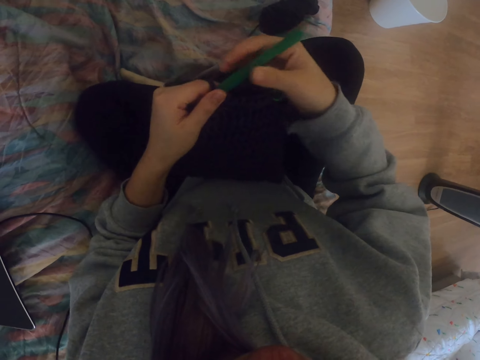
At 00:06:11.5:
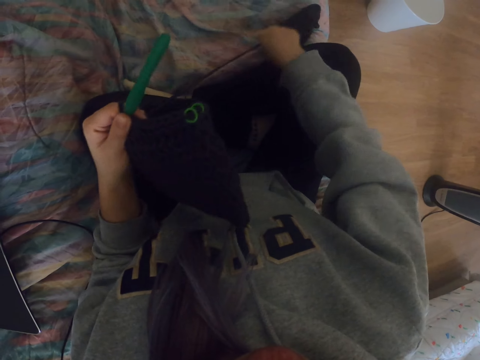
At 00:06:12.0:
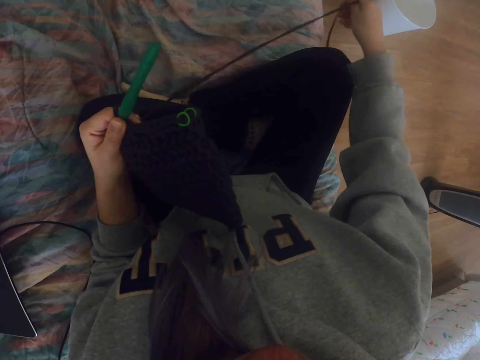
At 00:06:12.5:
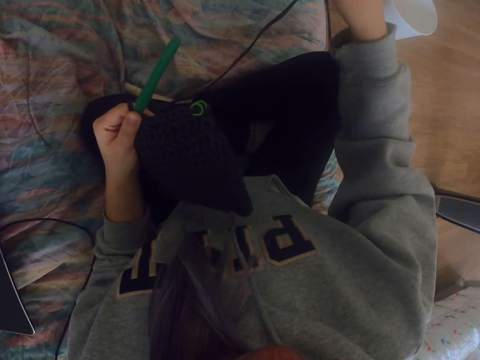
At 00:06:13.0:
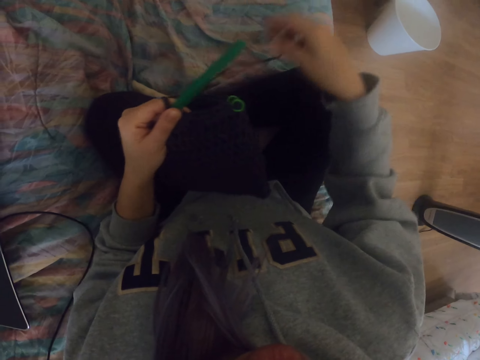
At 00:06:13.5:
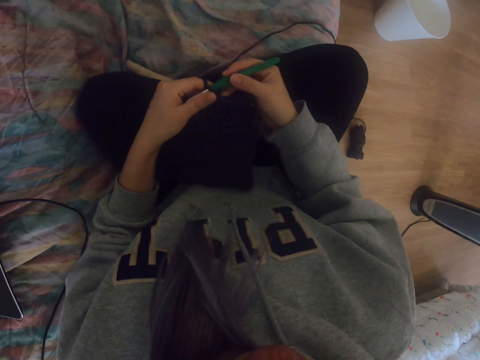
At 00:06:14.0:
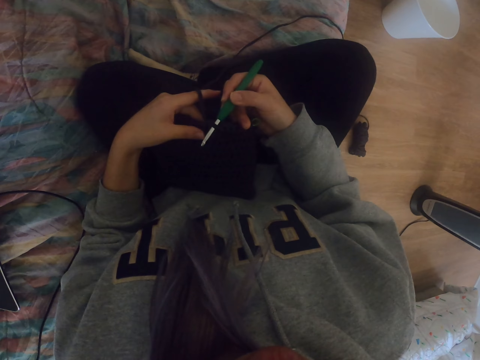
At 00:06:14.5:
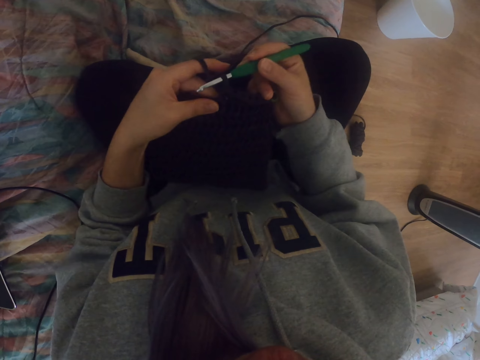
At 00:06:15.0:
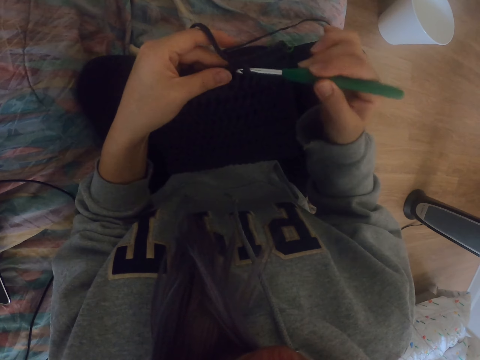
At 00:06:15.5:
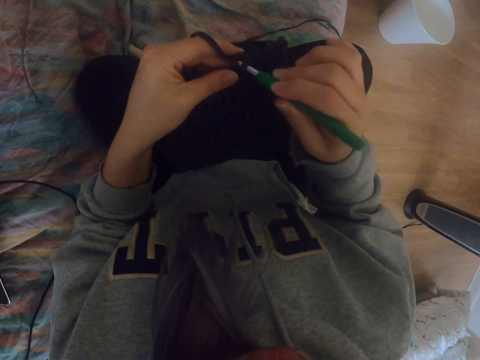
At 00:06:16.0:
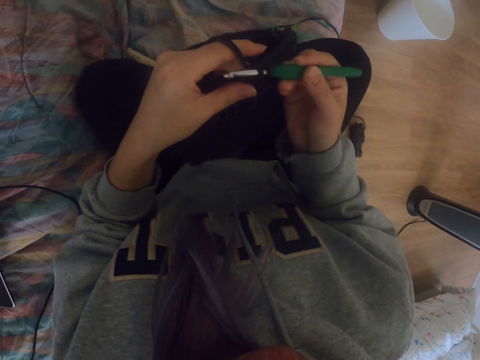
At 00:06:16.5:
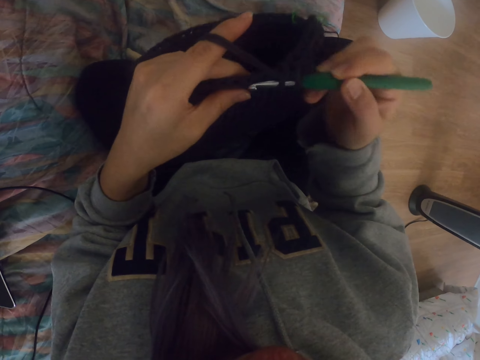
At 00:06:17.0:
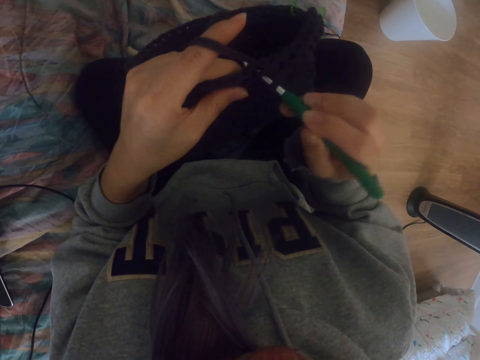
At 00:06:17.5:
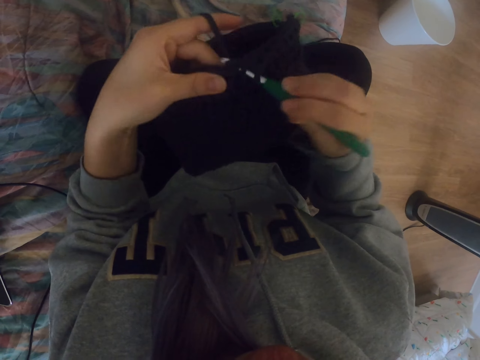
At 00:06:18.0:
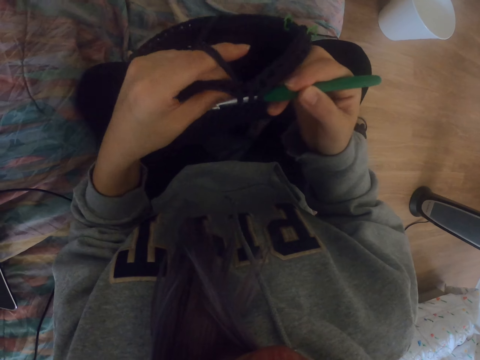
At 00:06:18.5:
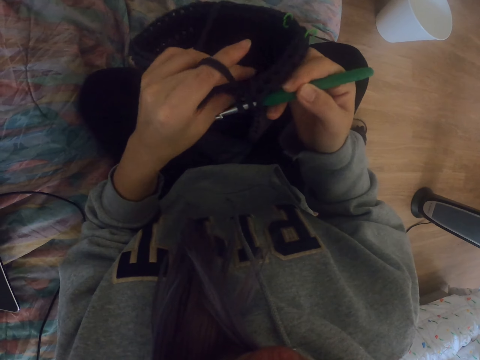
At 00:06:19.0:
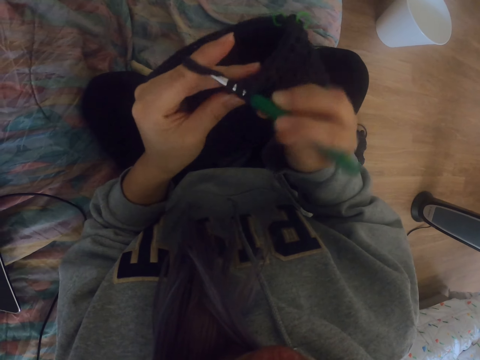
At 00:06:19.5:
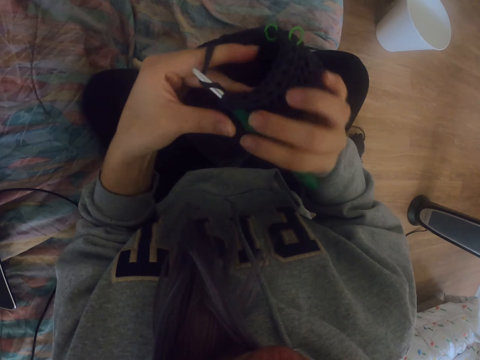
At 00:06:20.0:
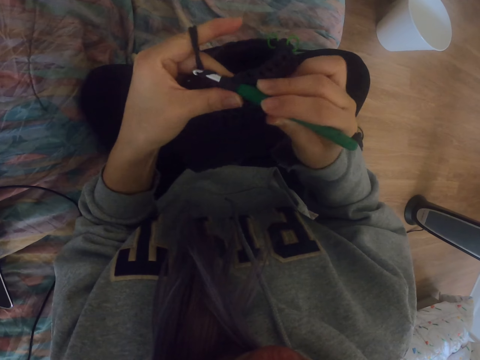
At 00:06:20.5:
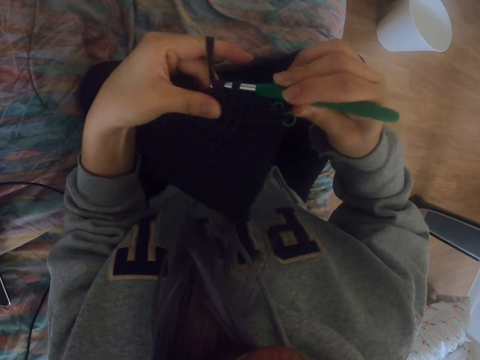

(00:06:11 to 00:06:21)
The camera wearer adjusts the thread. They pull the thread. They crochet the fabric with a crochet hook.

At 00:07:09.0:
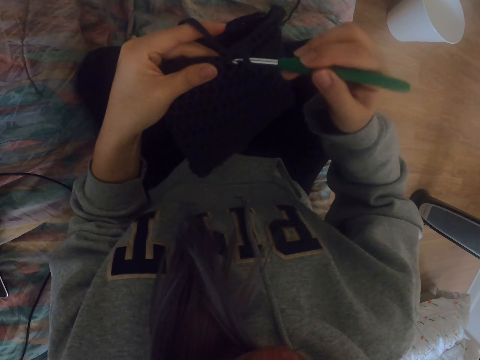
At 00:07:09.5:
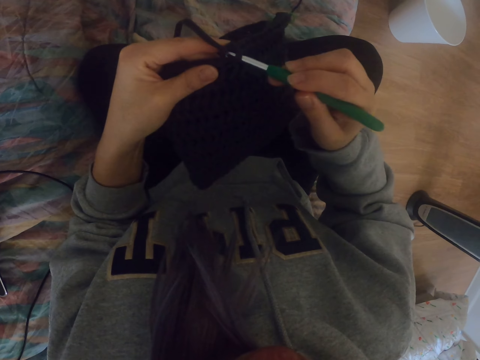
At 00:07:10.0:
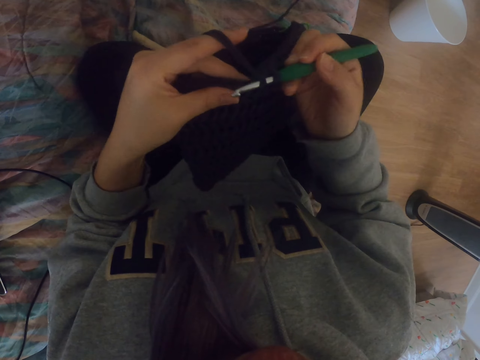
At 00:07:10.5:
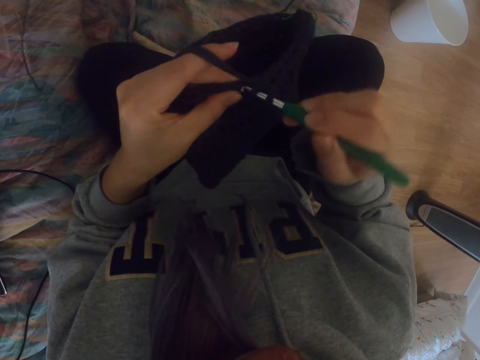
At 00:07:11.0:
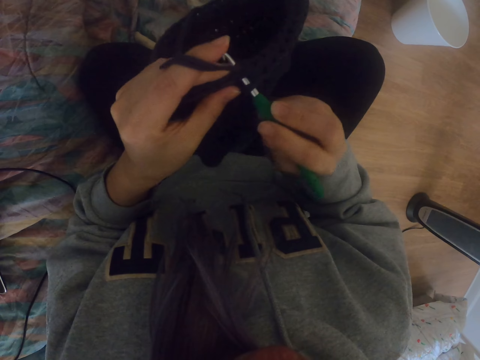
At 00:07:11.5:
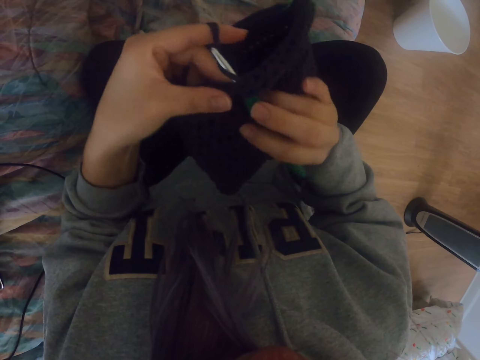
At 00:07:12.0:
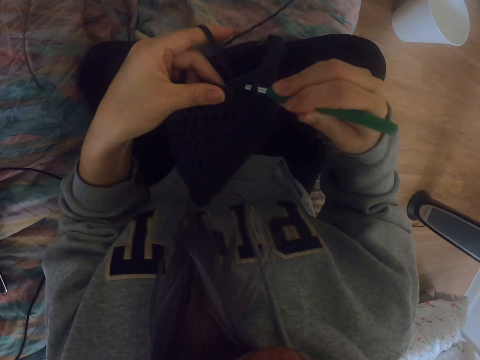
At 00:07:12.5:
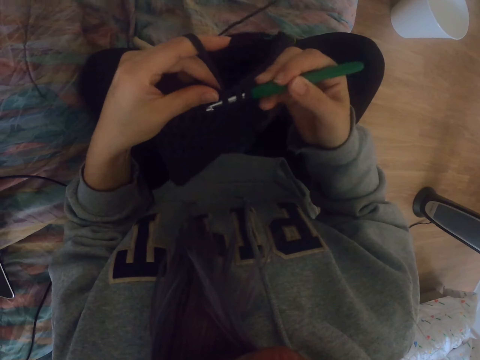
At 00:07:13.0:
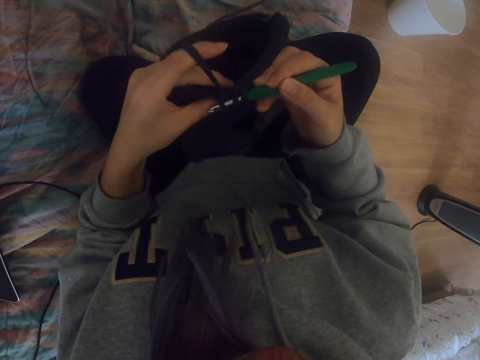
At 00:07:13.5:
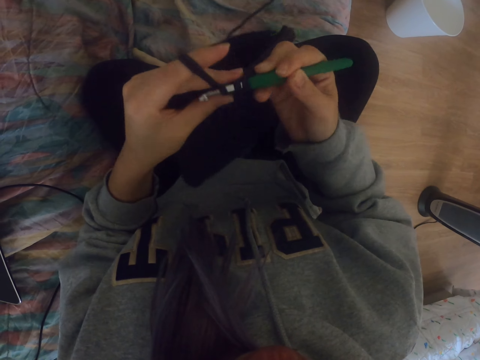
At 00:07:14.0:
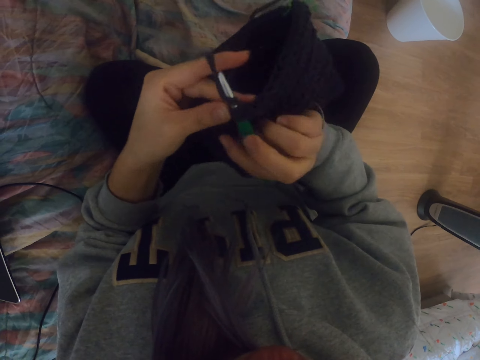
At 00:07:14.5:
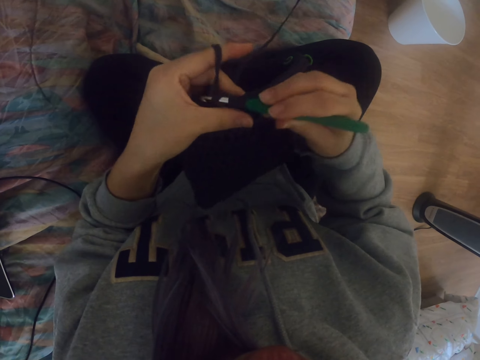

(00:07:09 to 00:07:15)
The camera wearer sews.

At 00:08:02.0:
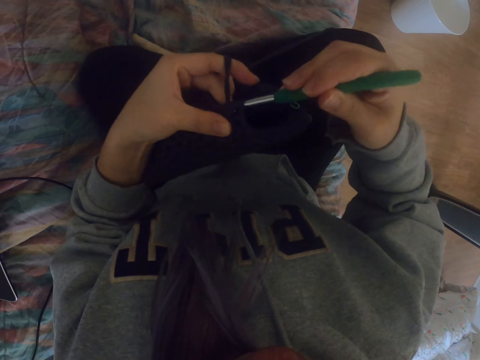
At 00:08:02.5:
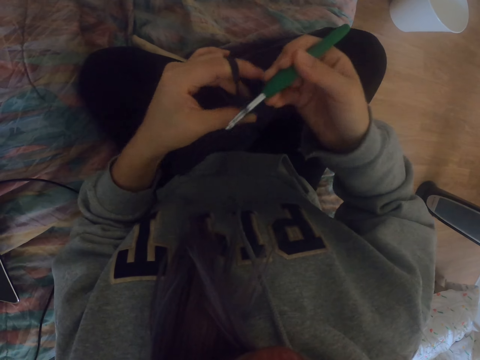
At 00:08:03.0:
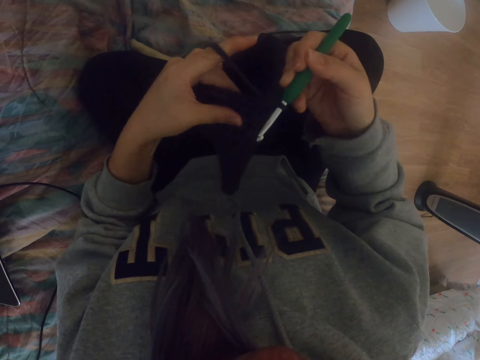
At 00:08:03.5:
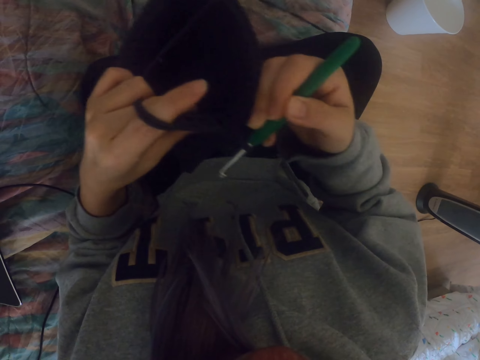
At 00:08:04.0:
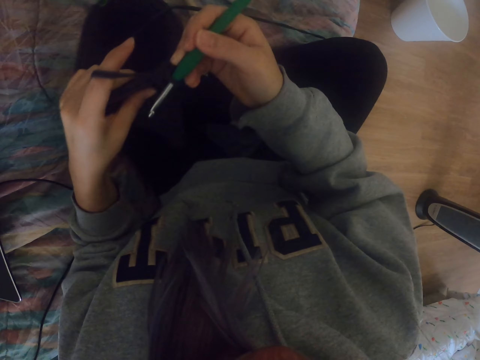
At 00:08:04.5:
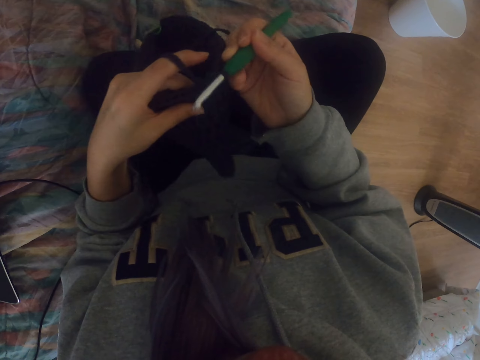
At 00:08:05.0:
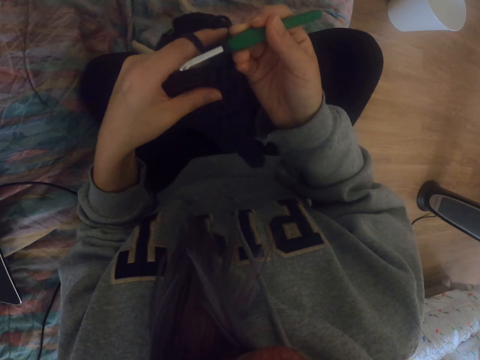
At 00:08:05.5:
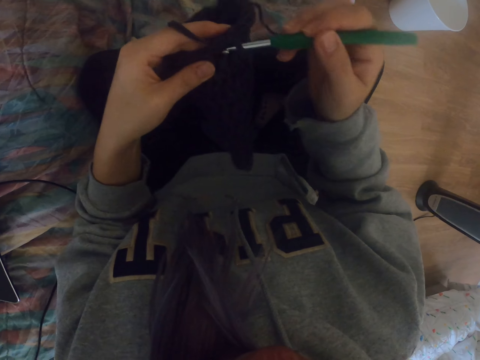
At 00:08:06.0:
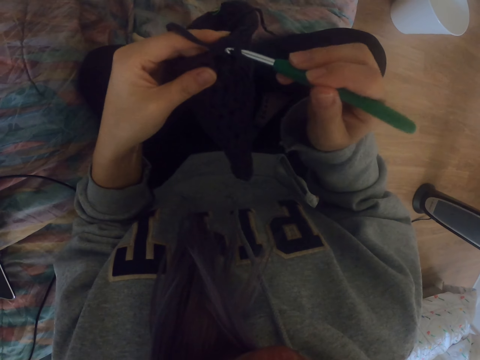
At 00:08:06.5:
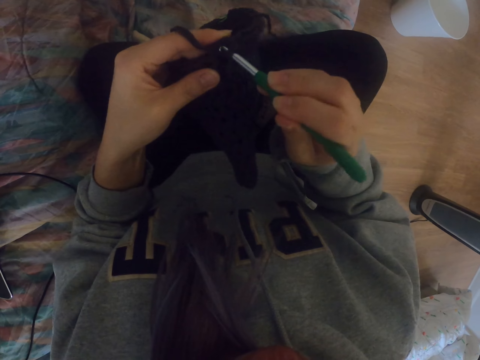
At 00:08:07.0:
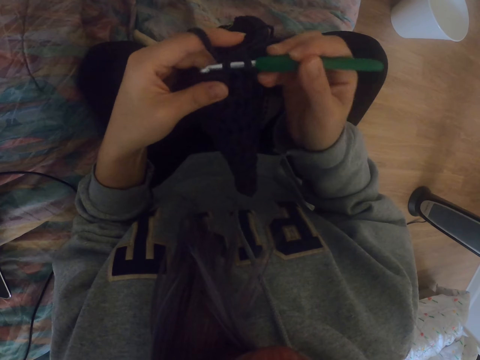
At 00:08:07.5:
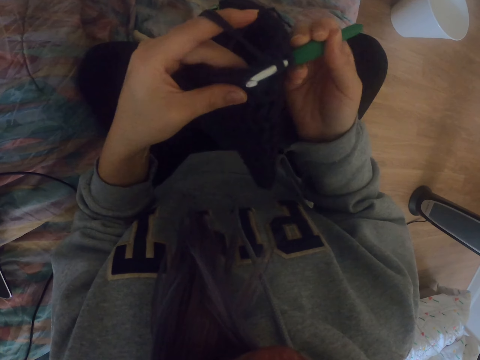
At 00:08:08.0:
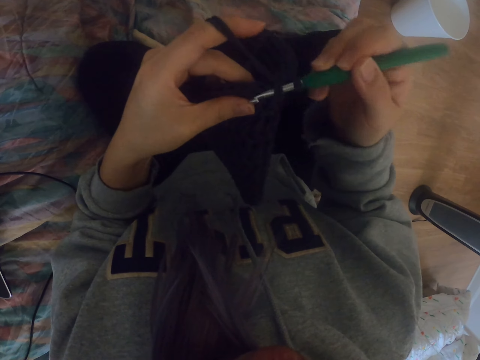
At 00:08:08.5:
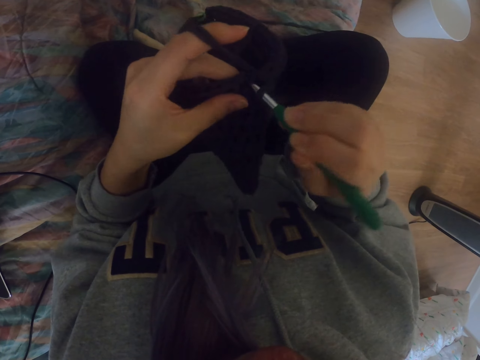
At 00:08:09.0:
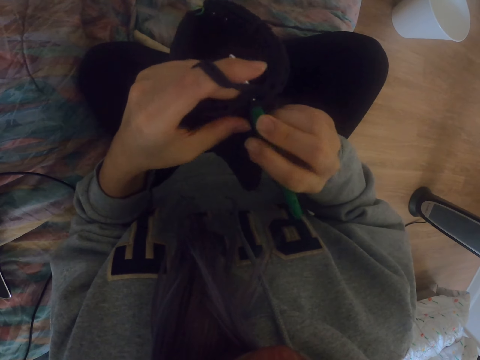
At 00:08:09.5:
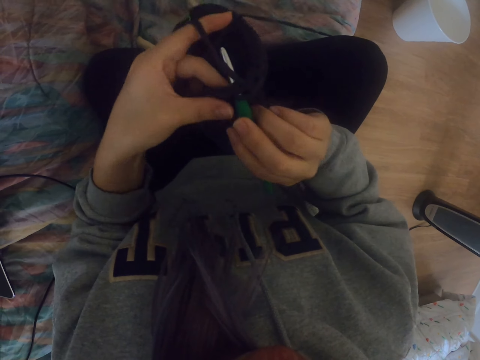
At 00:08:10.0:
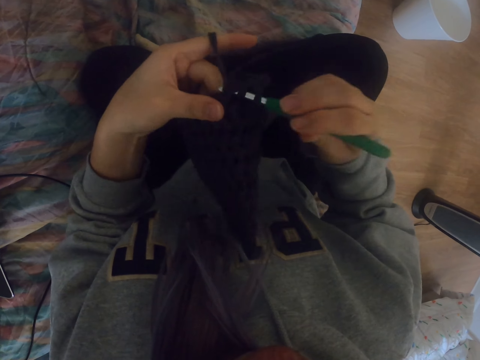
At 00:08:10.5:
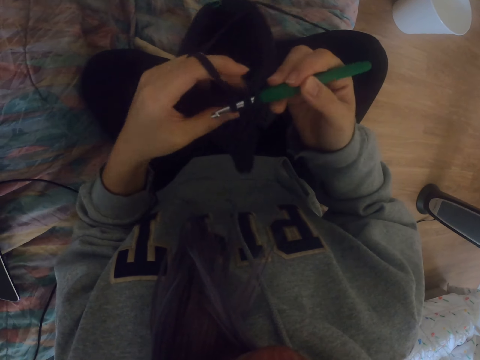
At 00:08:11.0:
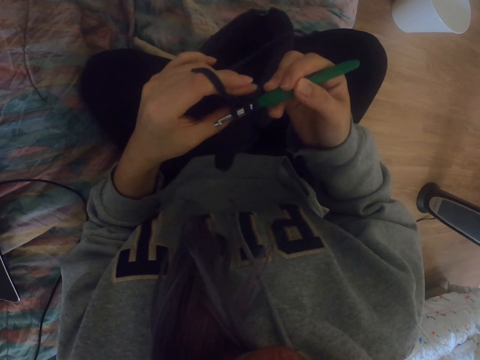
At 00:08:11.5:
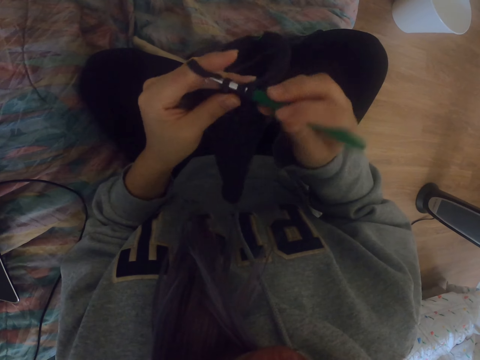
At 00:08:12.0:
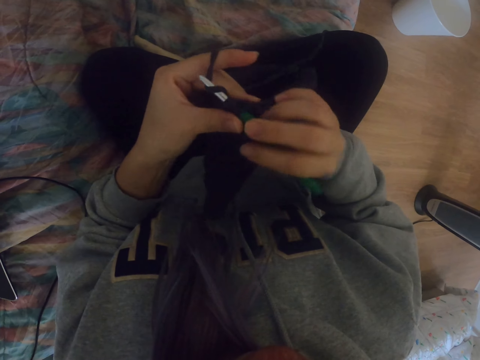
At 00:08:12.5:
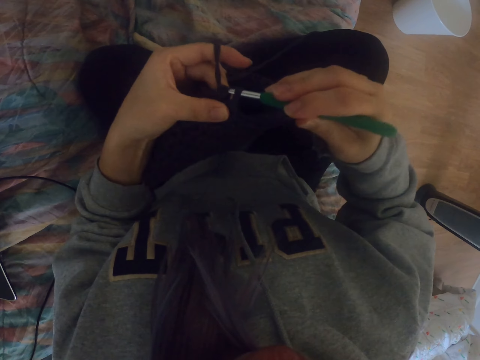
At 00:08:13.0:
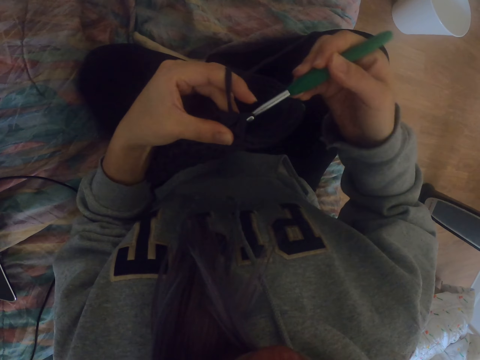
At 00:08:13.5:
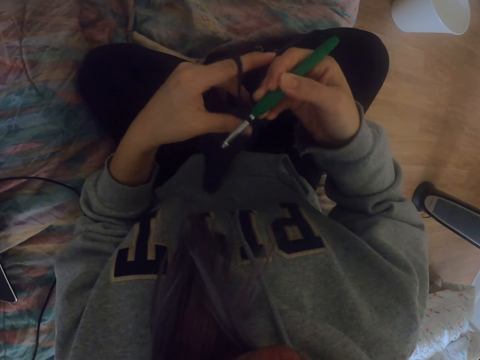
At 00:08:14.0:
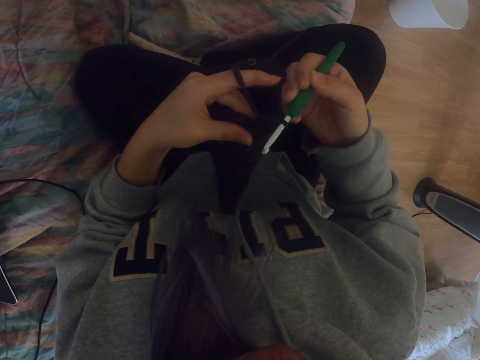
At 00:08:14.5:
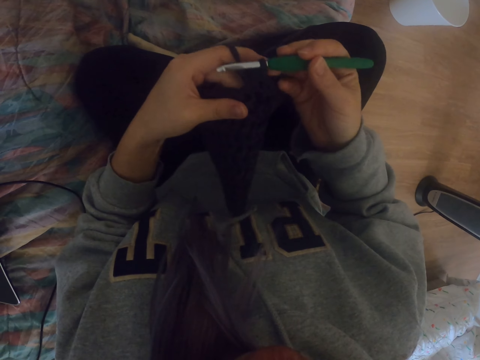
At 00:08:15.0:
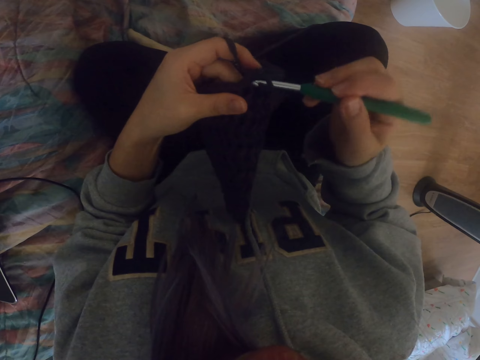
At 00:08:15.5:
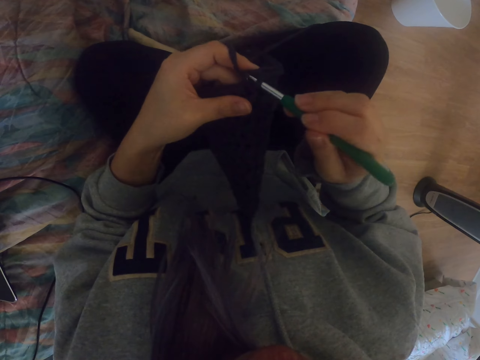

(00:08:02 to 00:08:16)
The camera wearer adjusts the fabric. They crochet the fabric with a crochet hook.
